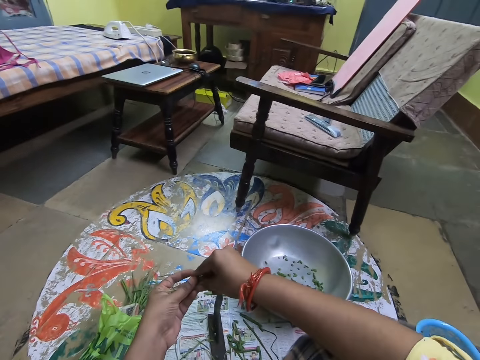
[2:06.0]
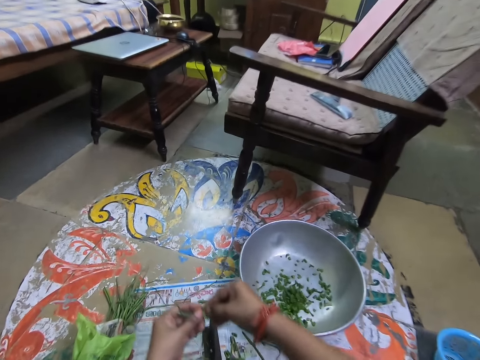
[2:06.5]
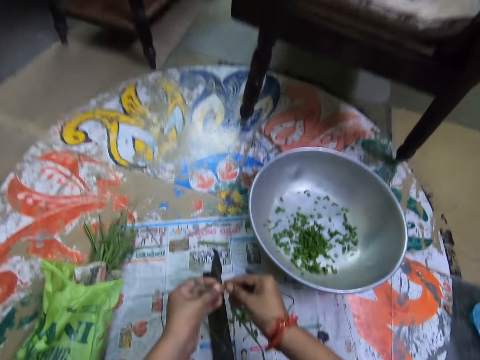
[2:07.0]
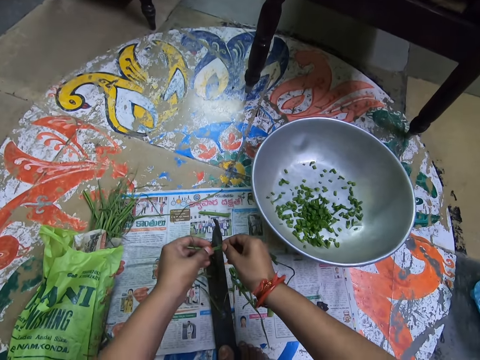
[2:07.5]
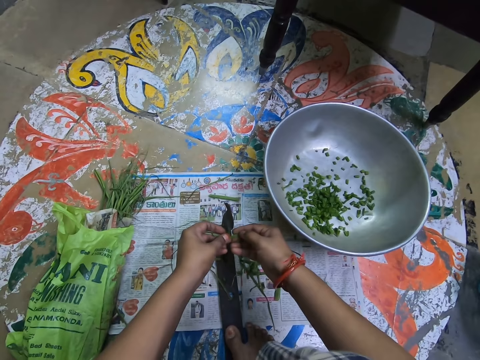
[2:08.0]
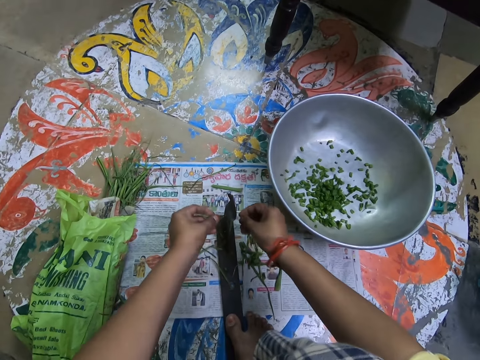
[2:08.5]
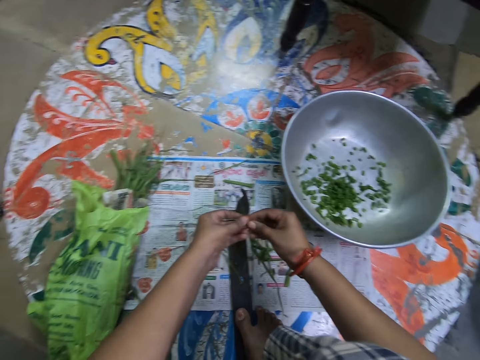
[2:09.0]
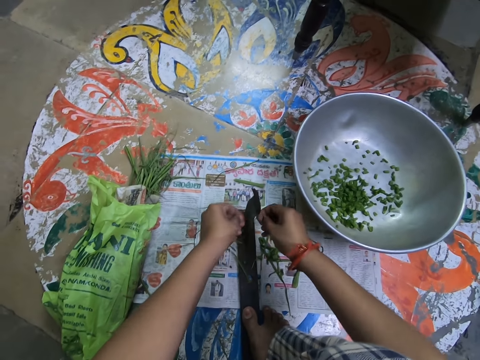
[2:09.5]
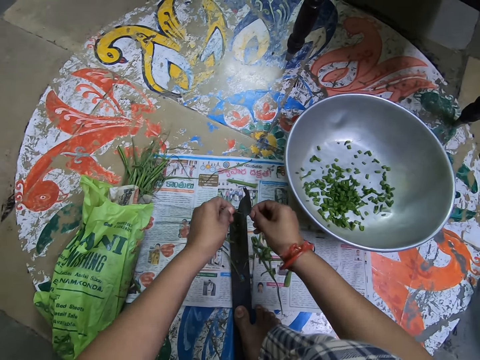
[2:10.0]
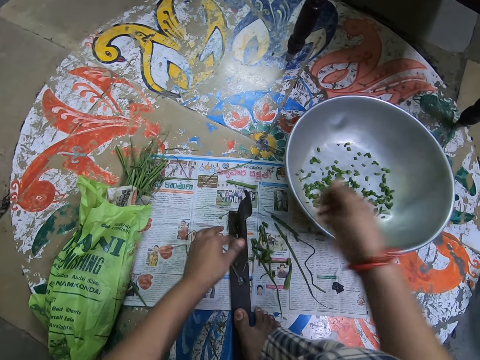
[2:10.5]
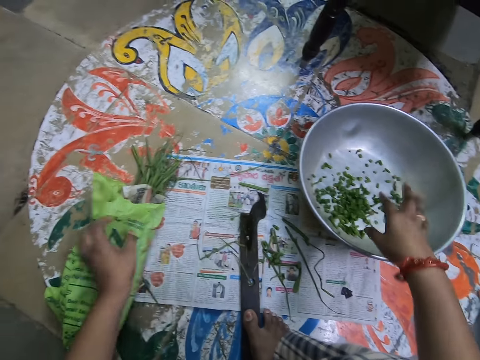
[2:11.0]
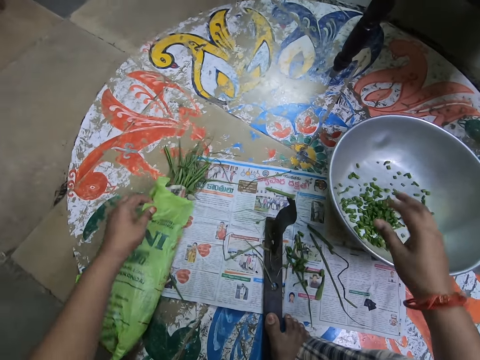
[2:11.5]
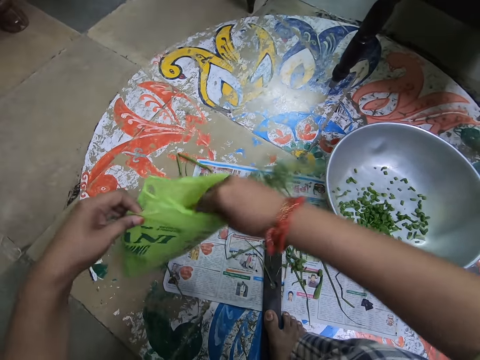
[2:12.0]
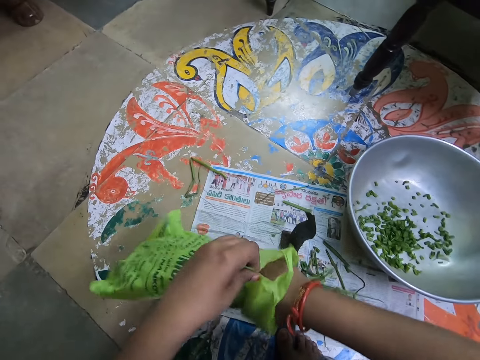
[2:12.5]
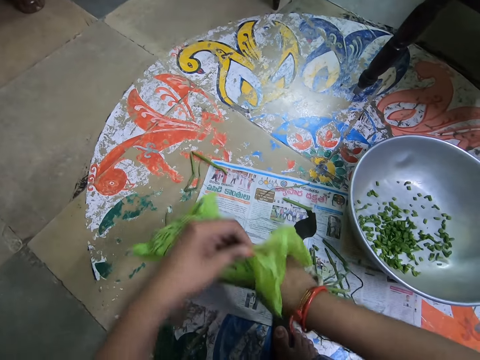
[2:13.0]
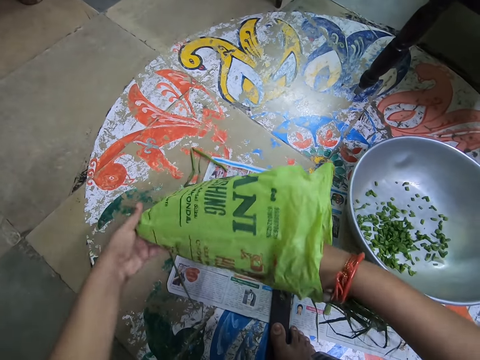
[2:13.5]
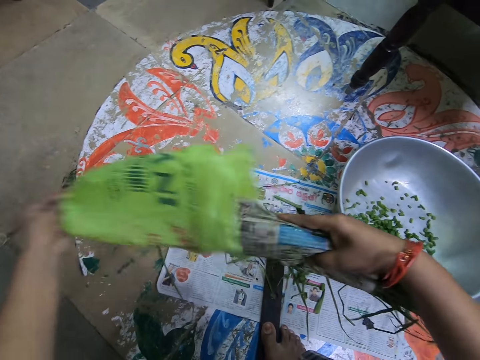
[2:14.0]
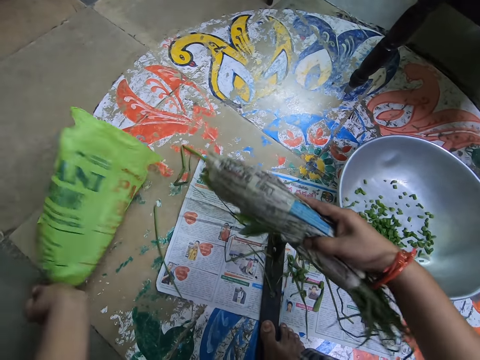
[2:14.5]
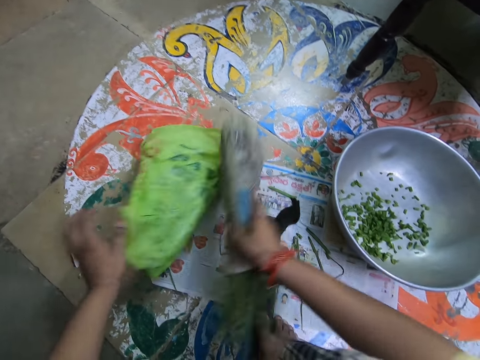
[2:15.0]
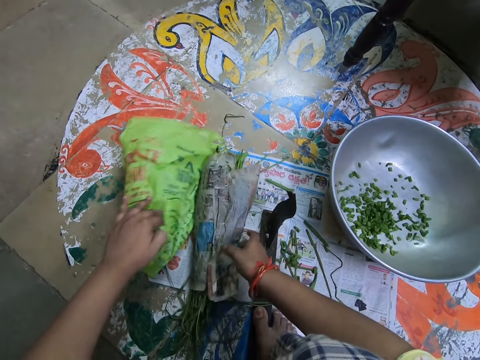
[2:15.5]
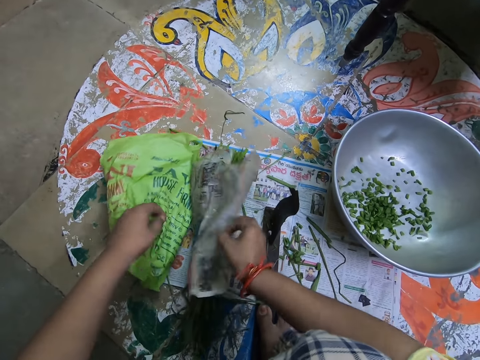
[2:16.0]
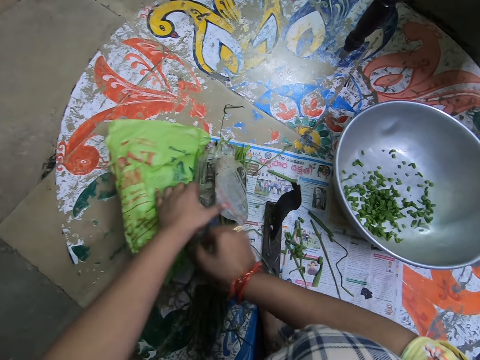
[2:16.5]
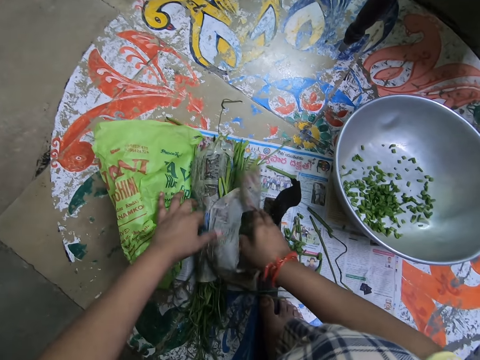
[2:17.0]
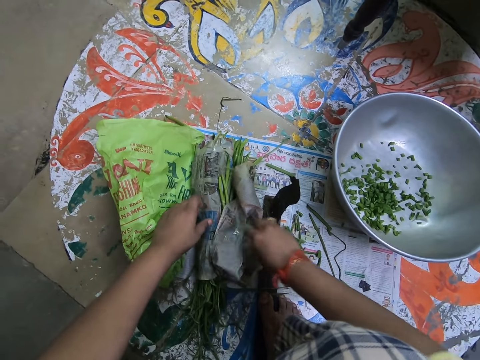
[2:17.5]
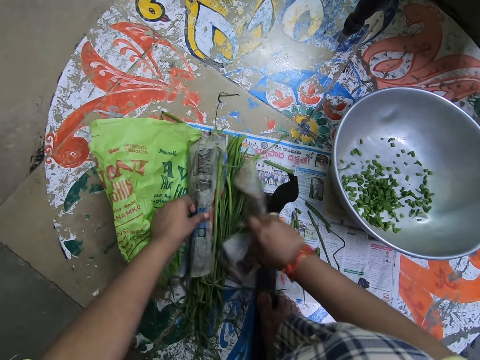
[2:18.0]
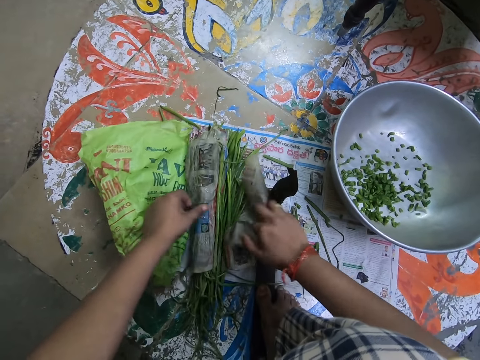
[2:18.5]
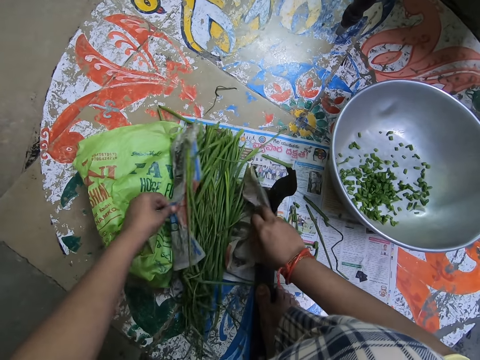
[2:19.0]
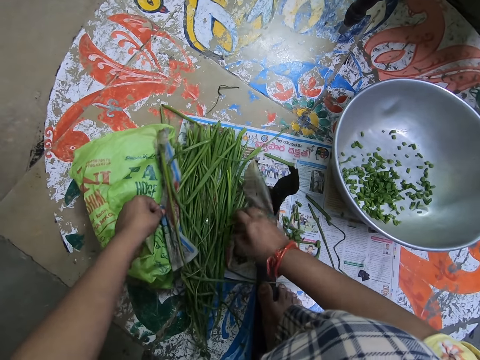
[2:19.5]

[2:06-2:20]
The camera wearer drops something in the hands. They cut something. They drop something in a basin. They hold polythene paper. They hold something in the paper. They move a hand on the paper. They bring out vegetables from the pack. They drop the paper. They drop something. They unwrap something.

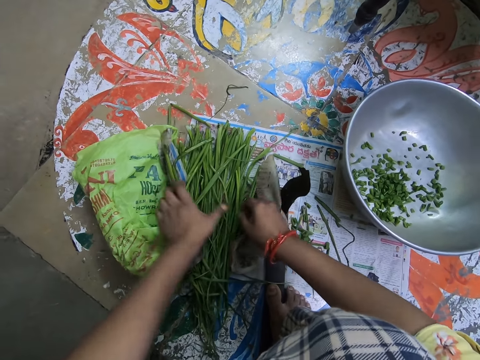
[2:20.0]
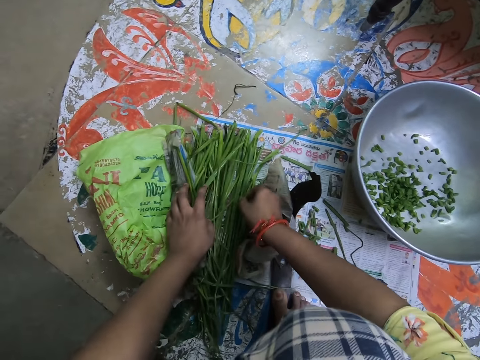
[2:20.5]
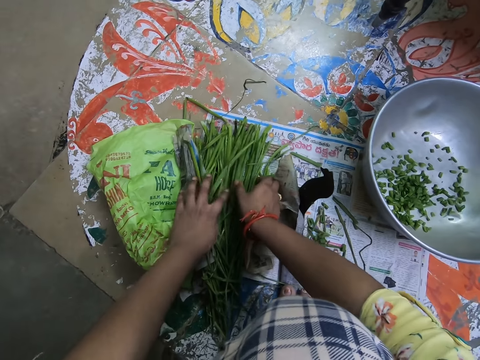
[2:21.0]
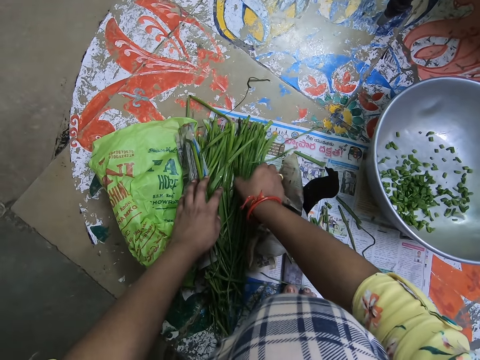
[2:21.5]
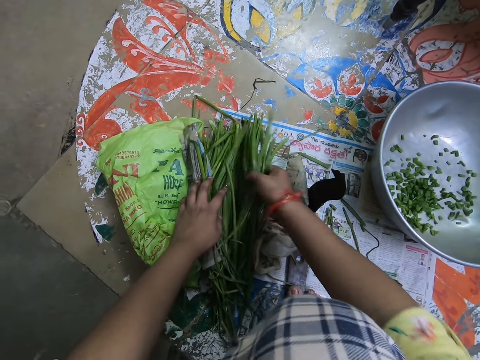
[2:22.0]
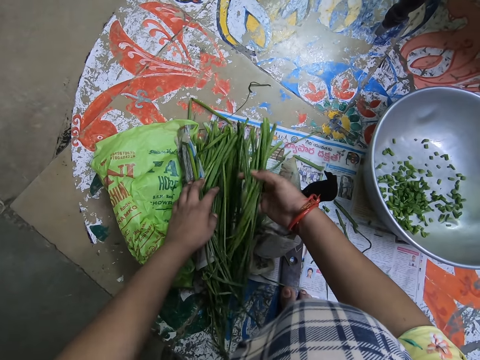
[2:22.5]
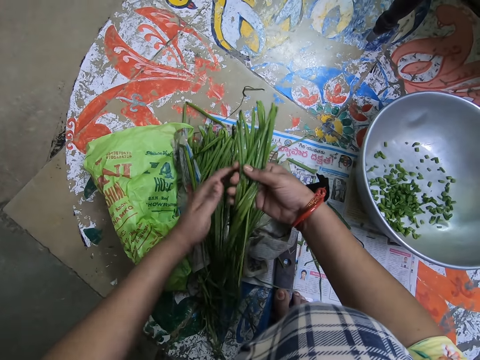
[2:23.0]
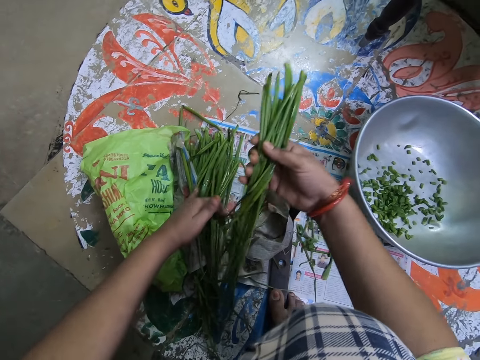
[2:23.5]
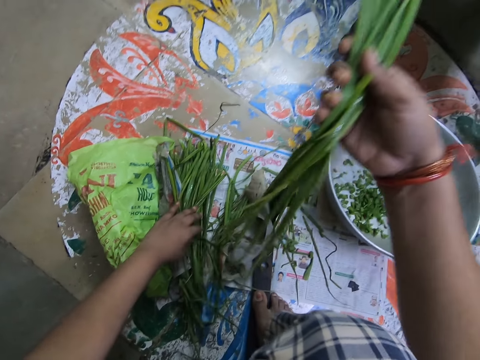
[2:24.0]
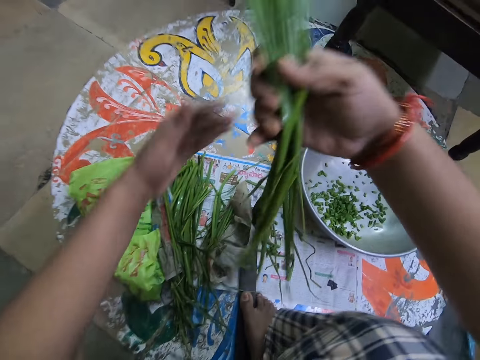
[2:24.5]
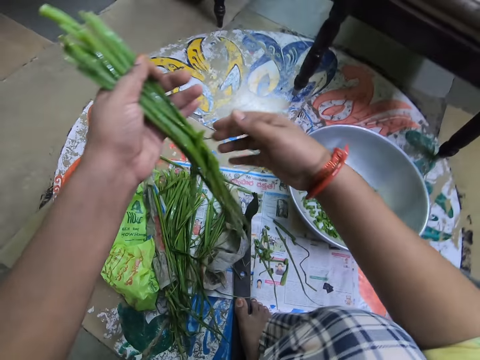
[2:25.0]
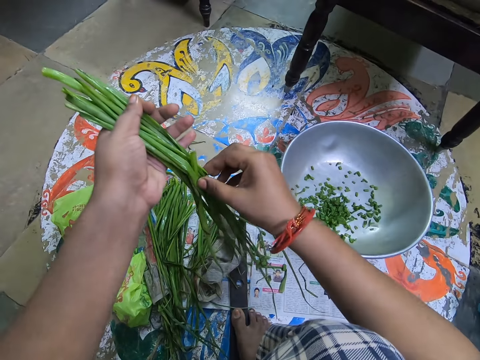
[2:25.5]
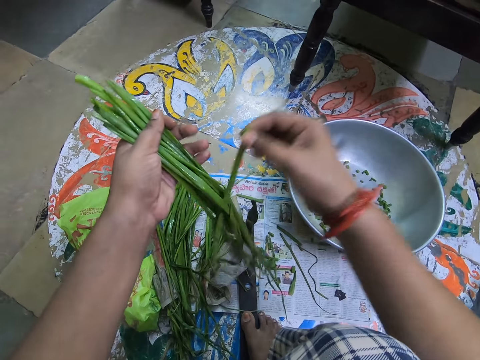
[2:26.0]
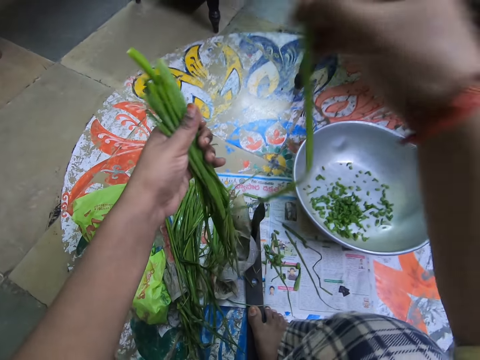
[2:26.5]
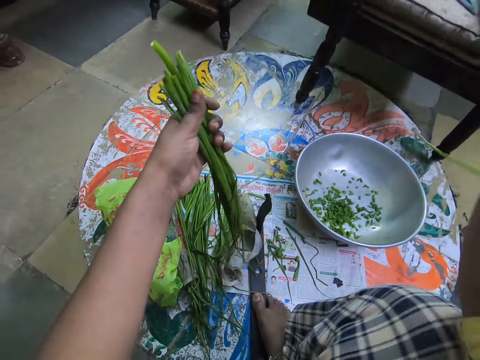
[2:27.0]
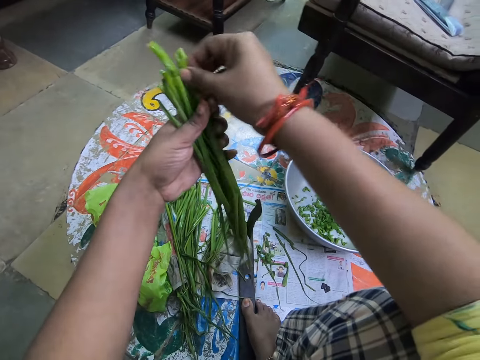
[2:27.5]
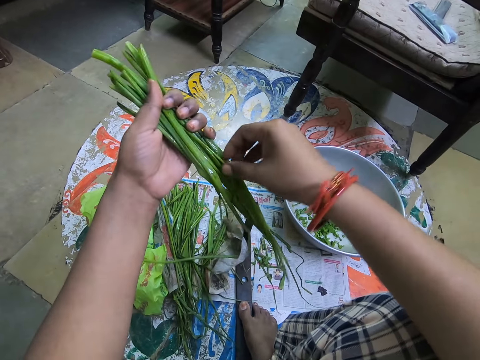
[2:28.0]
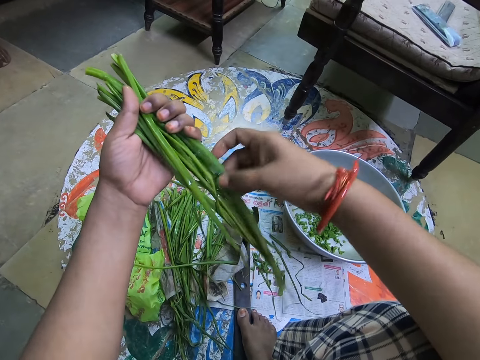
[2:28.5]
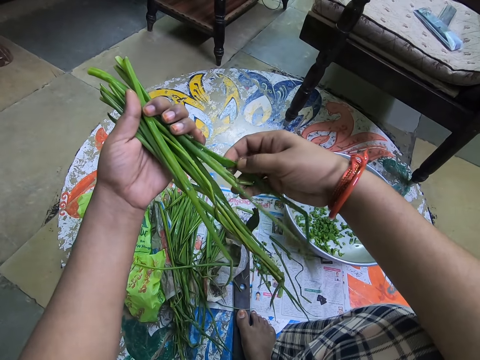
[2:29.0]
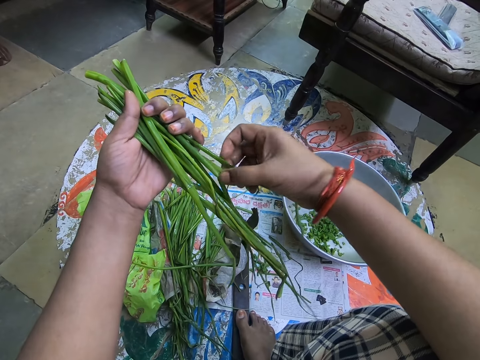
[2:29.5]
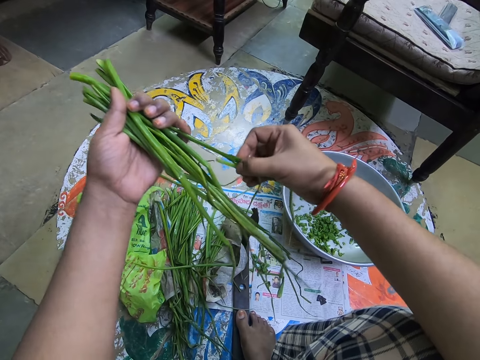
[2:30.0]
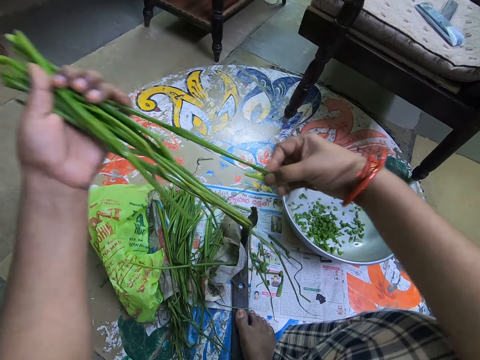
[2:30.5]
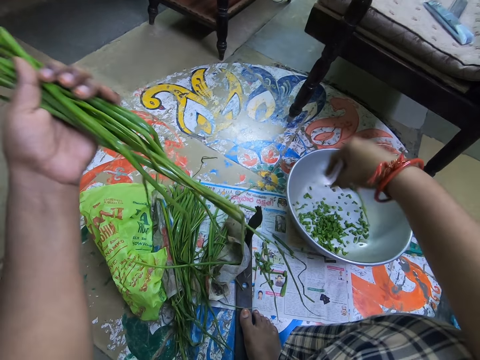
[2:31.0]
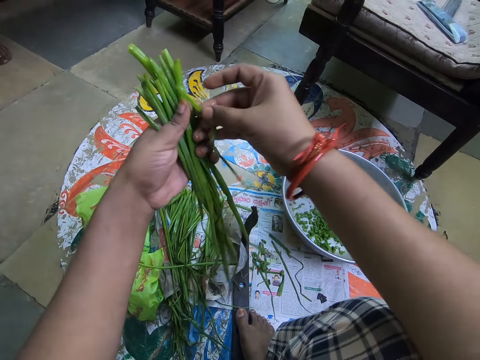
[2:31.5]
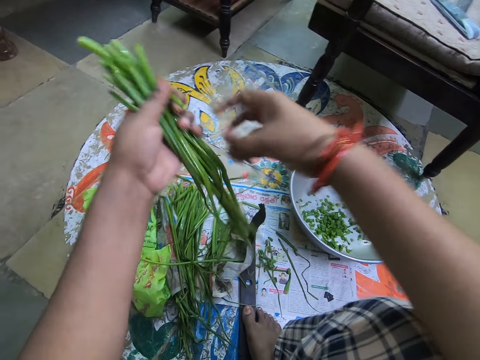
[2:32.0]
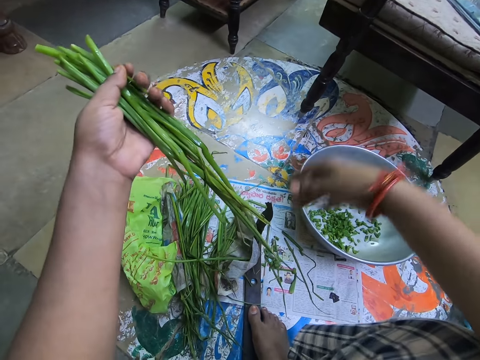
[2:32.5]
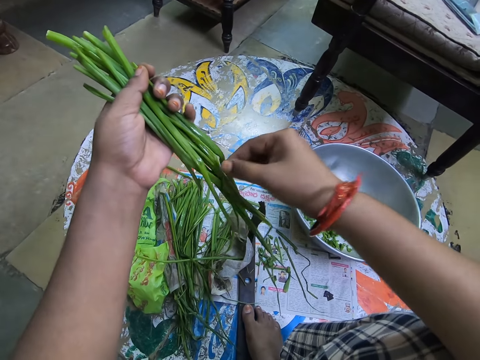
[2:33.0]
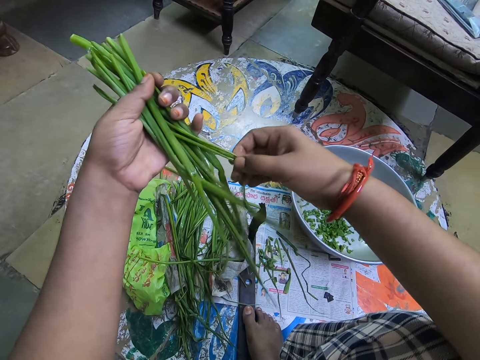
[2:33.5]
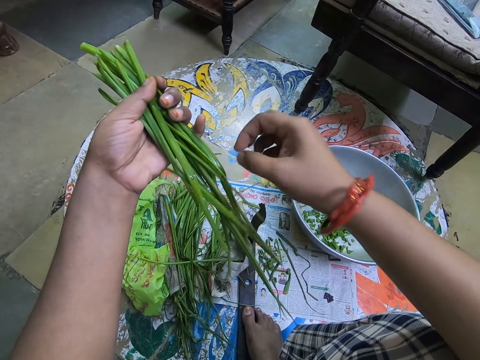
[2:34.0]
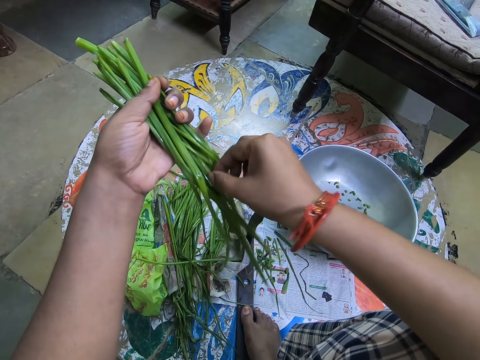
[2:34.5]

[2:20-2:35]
The camera wearer picks up something. They arrange vegetables in the hands. They hold something on the left hand. They cut something. They drop something. They cut something.
